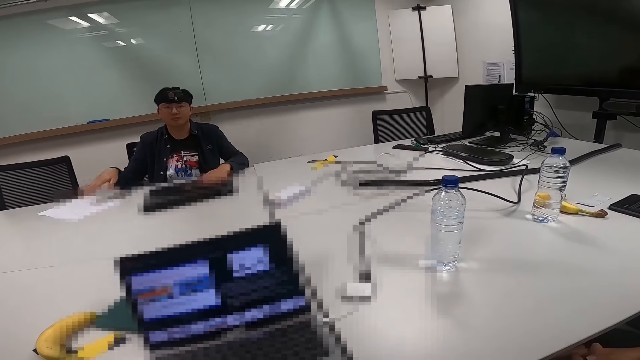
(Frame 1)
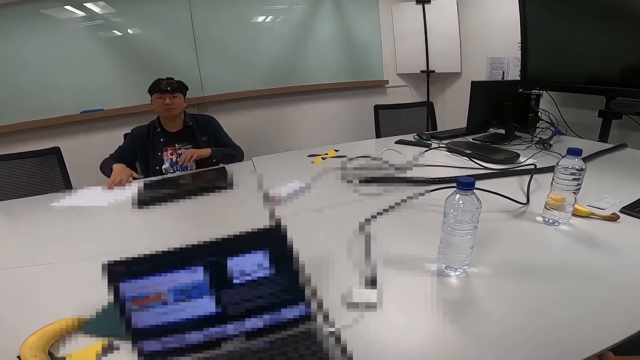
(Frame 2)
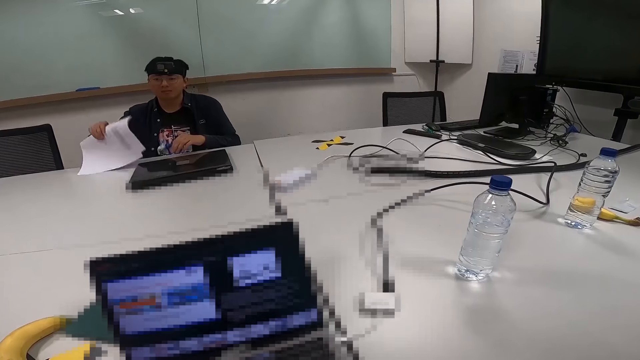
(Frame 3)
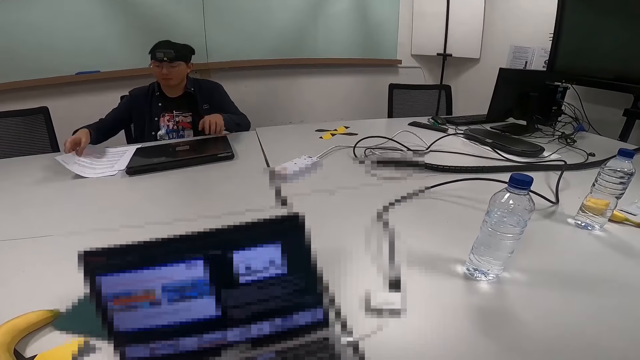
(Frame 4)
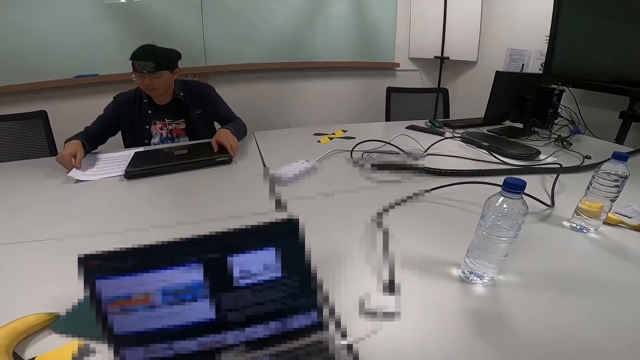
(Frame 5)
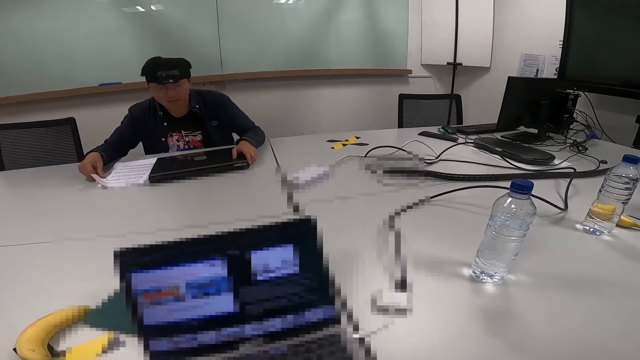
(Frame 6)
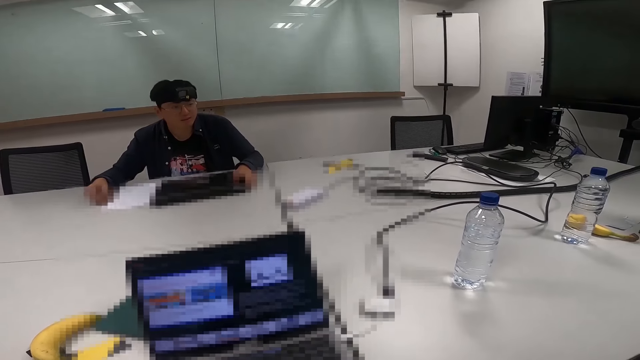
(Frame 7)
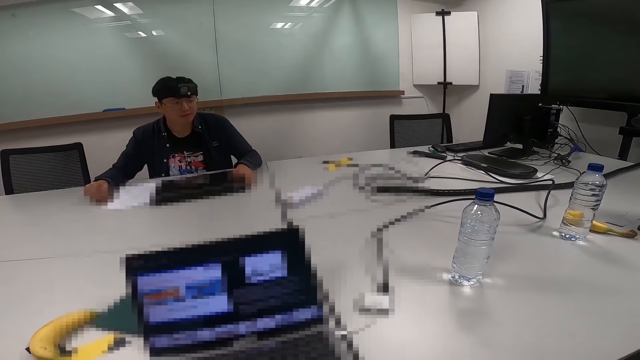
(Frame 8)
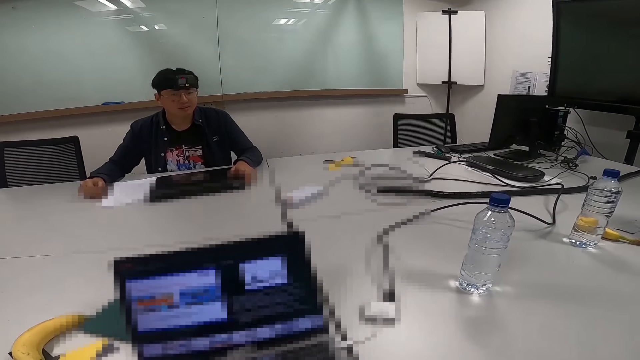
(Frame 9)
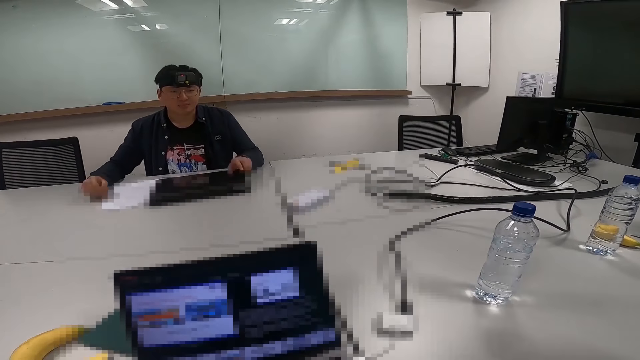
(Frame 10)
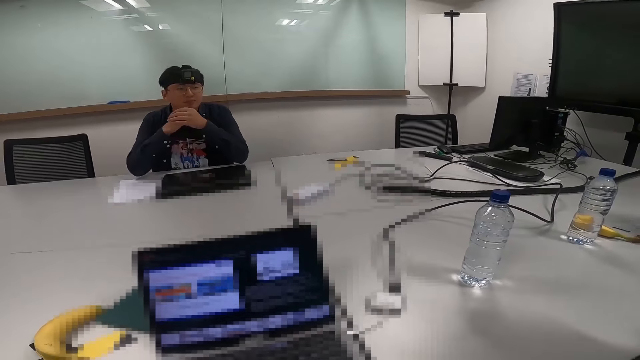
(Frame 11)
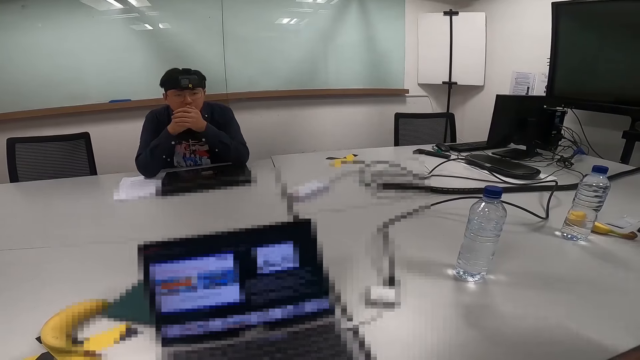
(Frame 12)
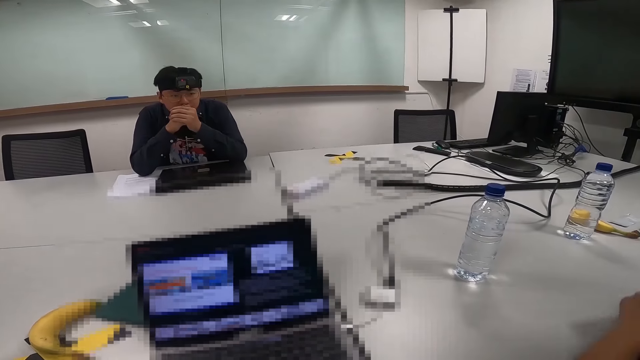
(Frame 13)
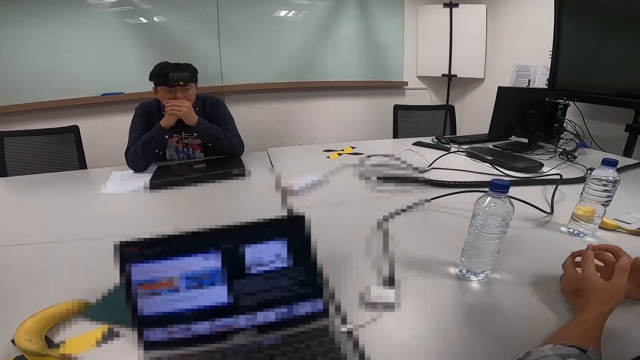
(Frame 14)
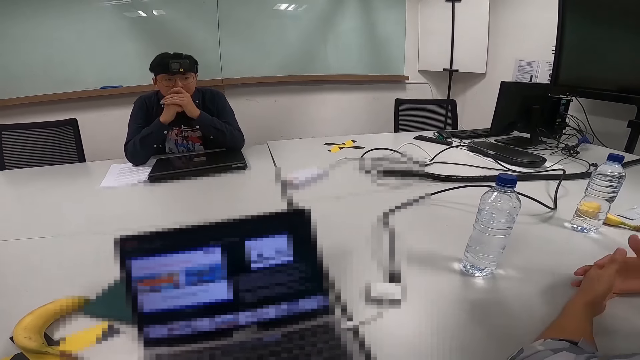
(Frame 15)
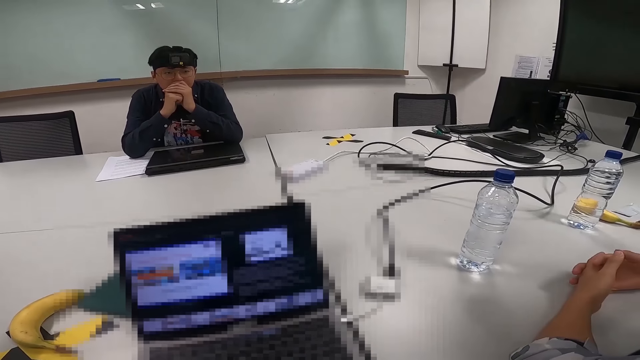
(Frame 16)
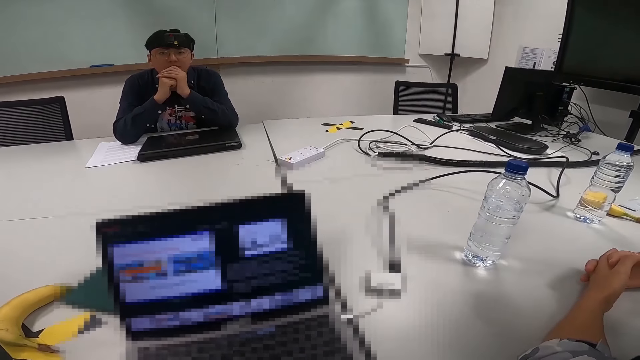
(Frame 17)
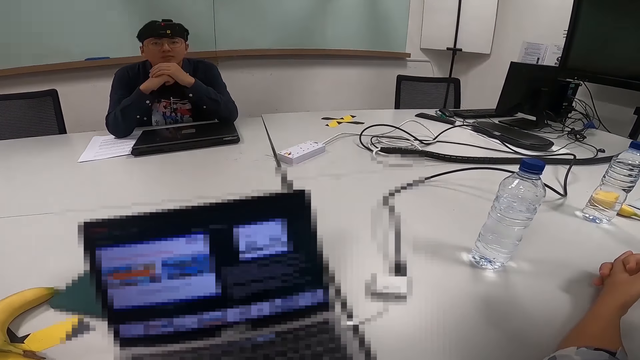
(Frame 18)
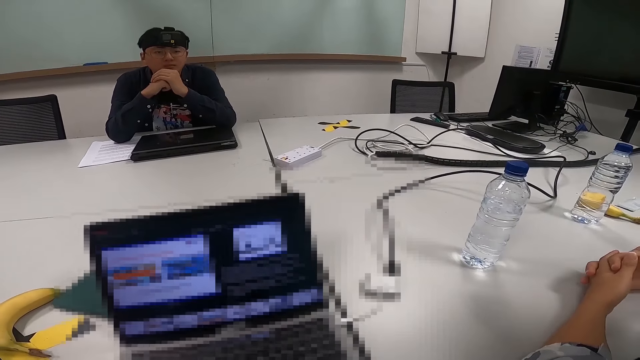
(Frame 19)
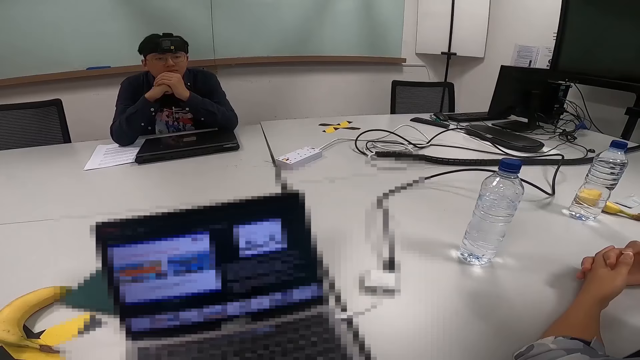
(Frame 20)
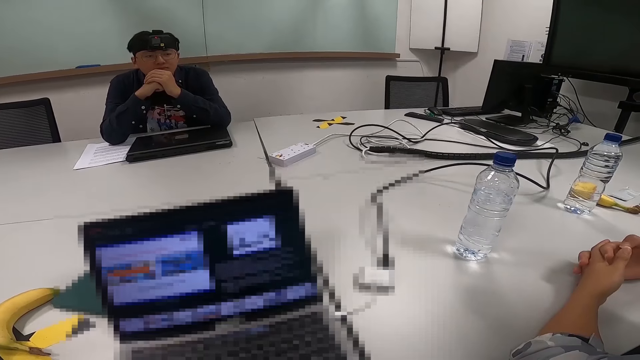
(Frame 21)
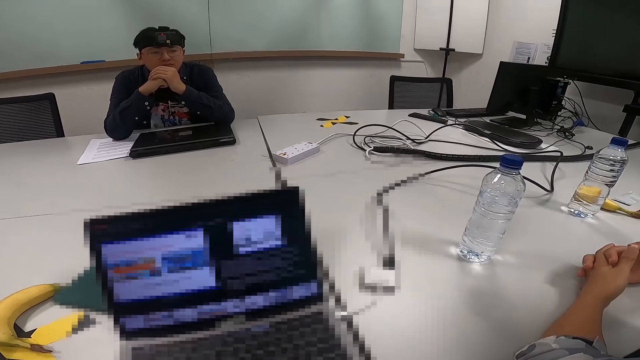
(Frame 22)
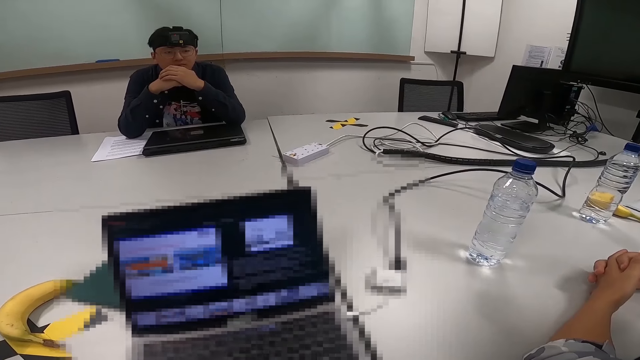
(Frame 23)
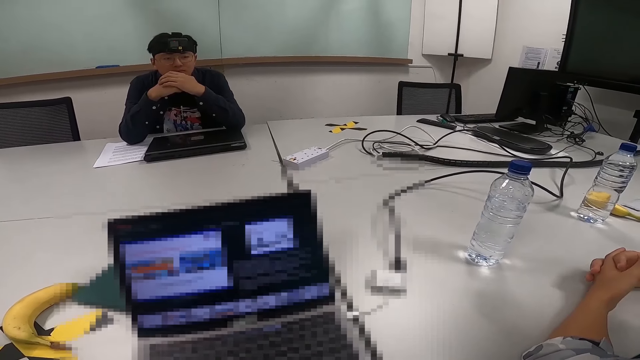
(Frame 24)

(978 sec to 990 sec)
A person picks up a paper.

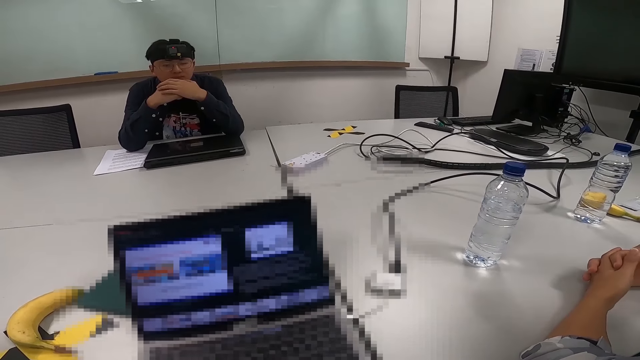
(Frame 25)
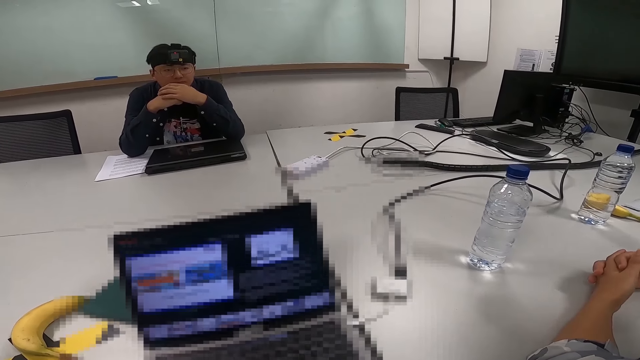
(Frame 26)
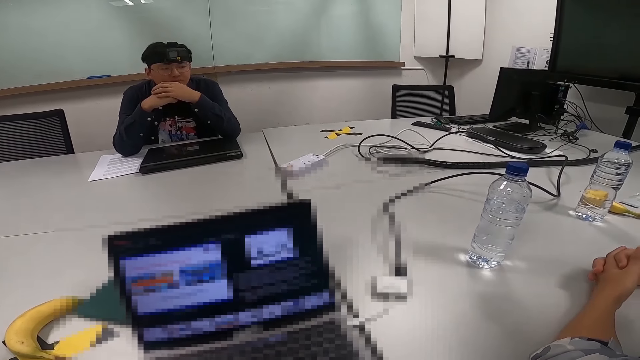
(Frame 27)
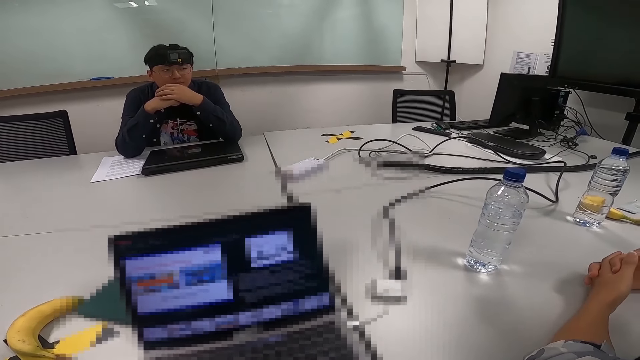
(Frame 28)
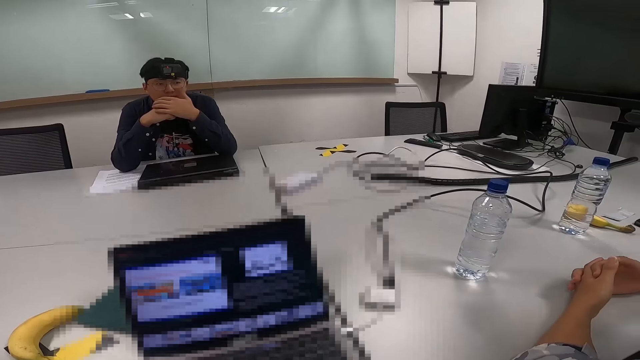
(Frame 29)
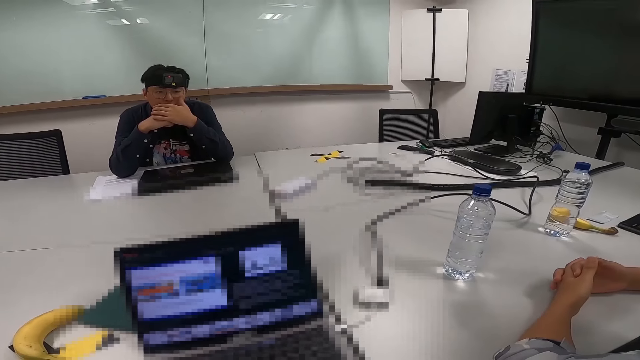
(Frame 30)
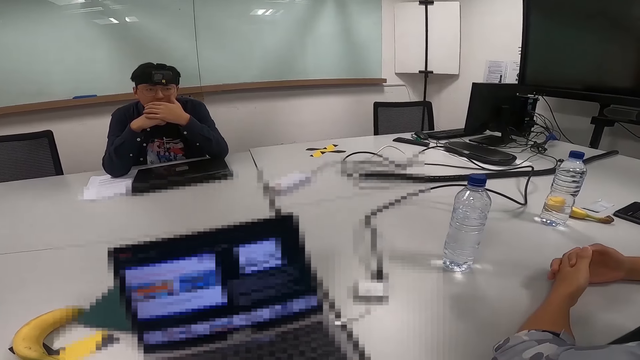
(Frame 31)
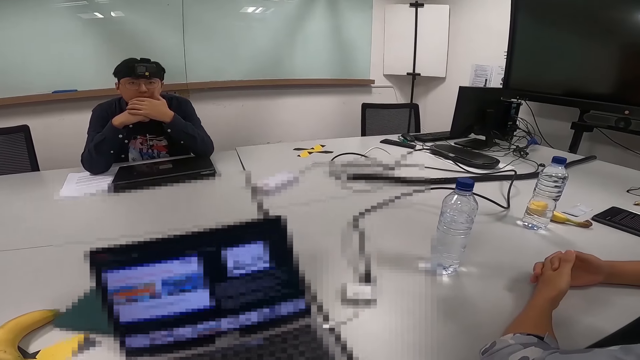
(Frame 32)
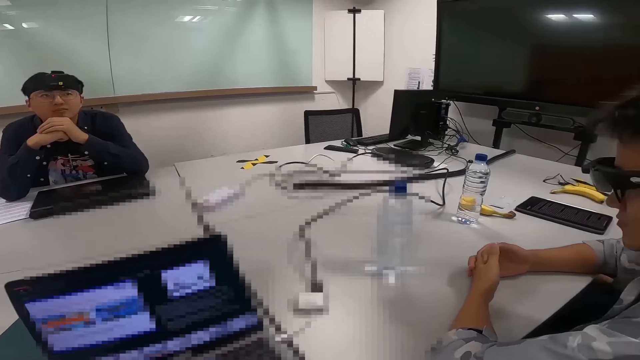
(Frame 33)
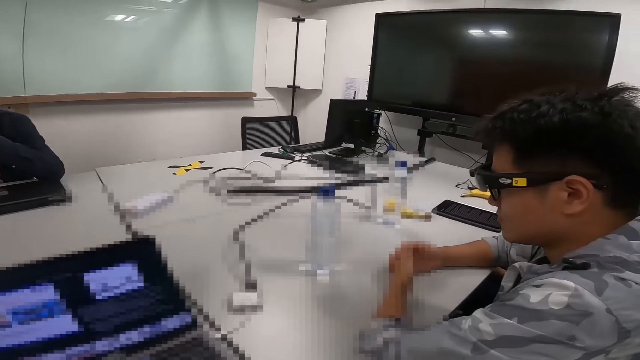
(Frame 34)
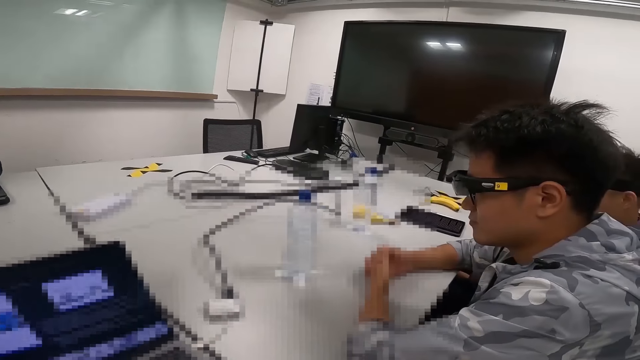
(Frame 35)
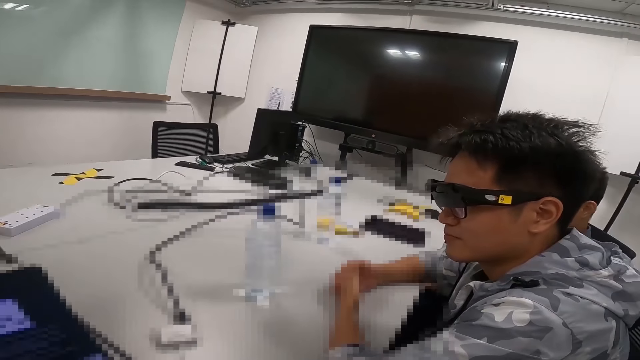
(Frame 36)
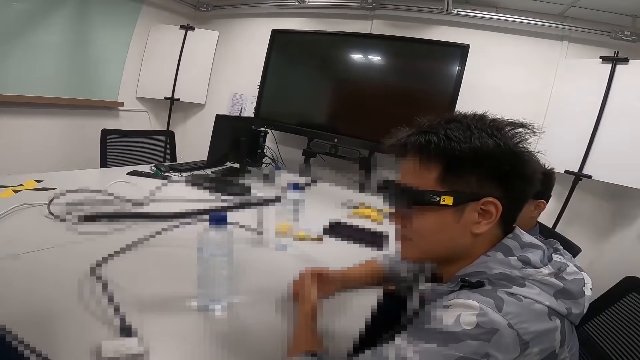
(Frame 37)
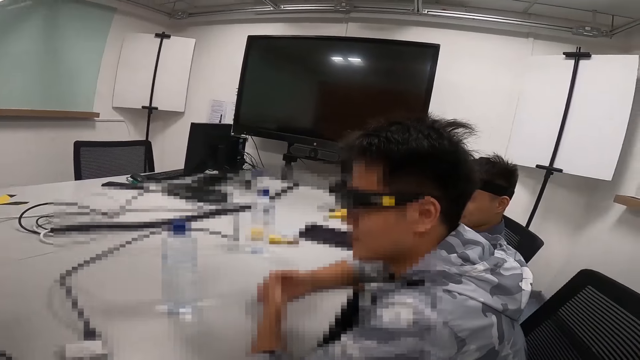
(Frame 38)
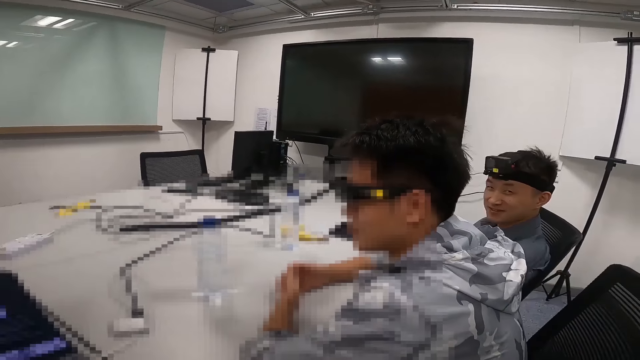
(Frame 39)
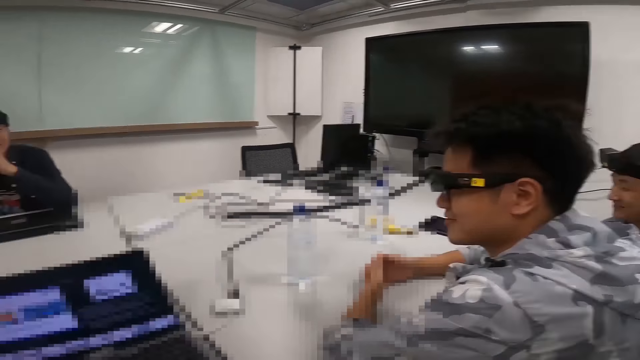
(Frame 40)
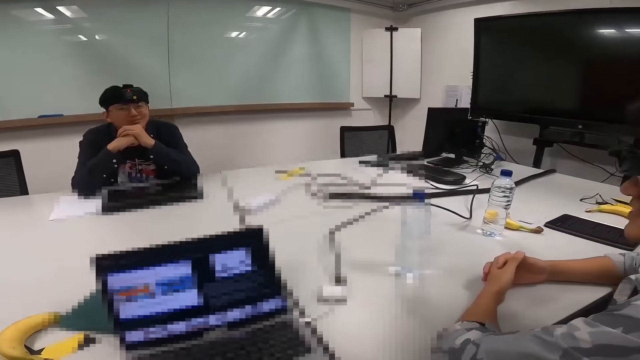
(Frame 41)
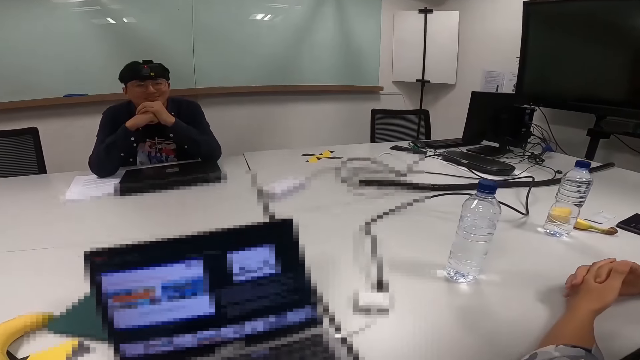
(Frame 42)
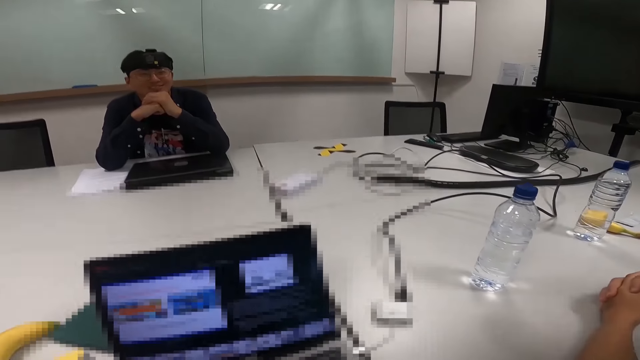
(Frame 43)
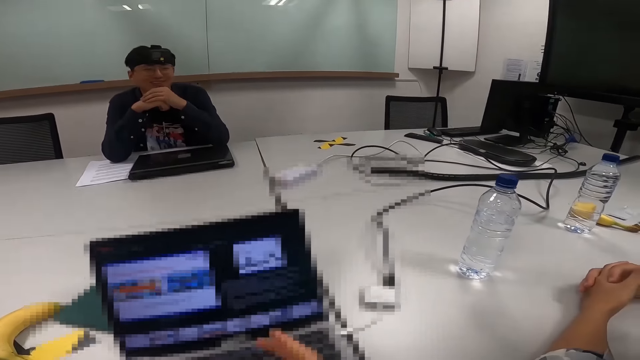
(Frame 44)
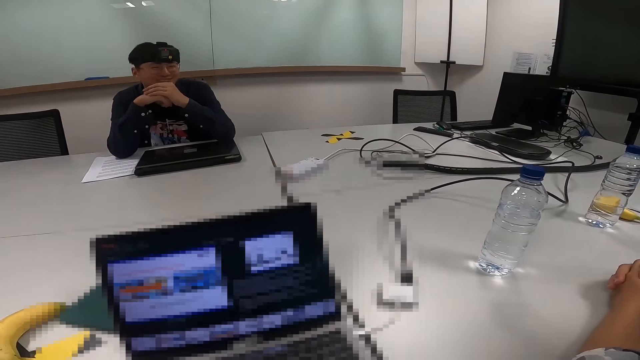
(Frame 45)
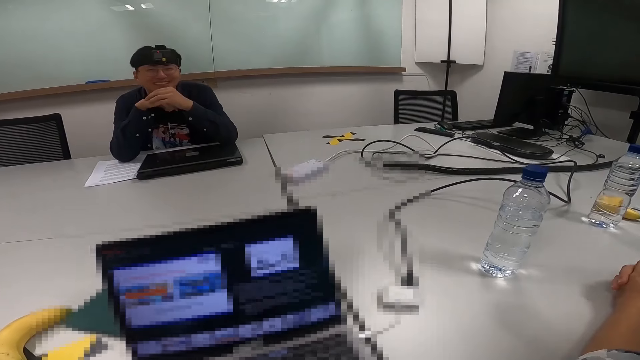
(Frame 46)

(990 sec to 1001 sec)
The camera wearer looks around. She looks at her laptop.
